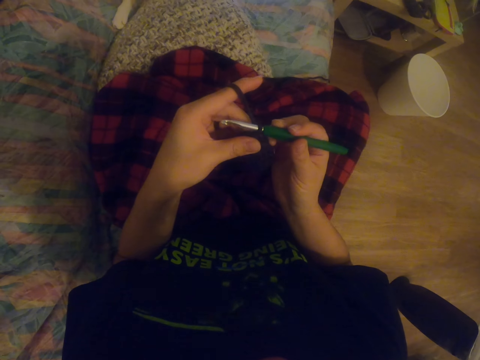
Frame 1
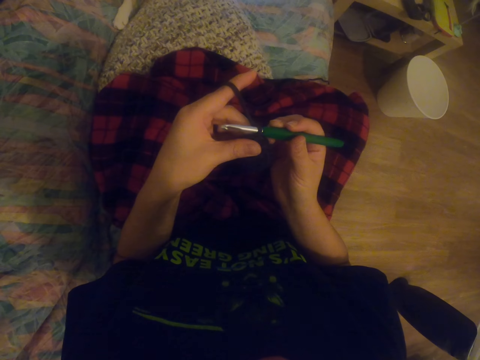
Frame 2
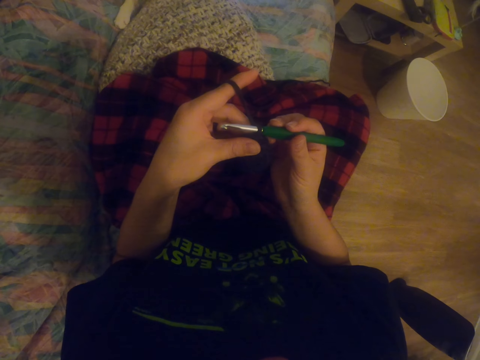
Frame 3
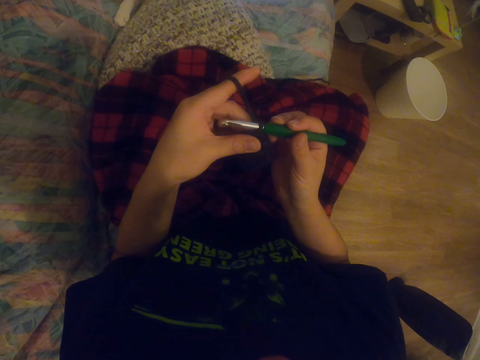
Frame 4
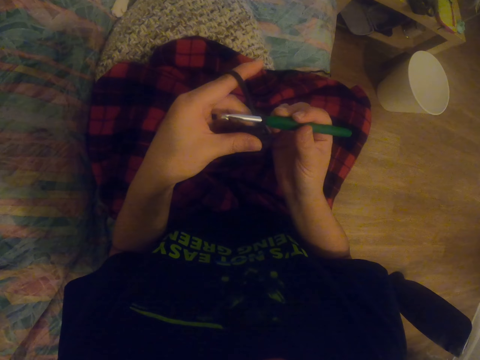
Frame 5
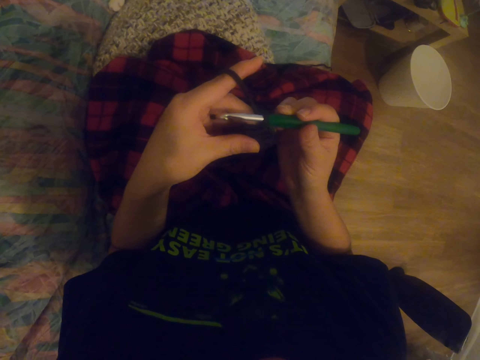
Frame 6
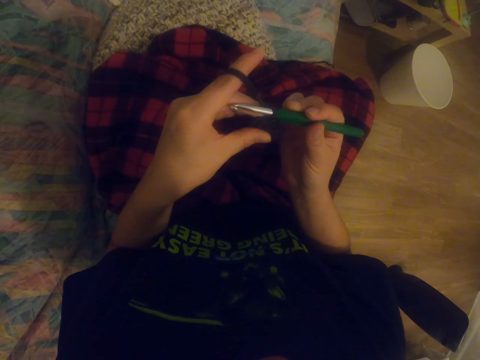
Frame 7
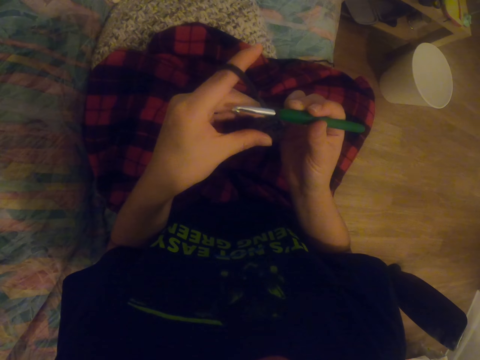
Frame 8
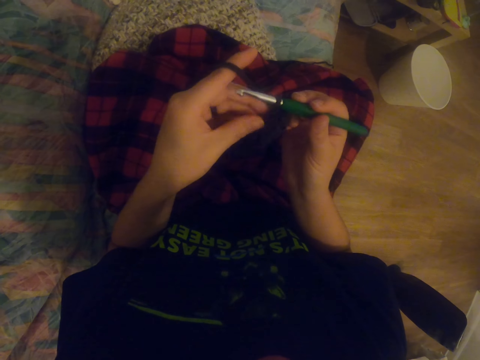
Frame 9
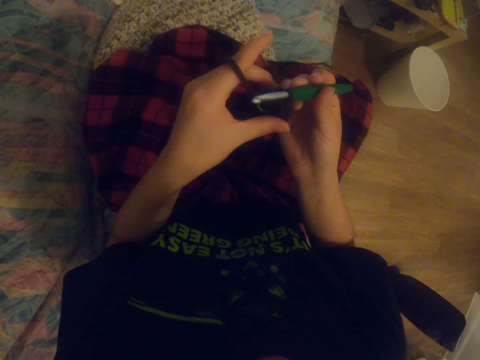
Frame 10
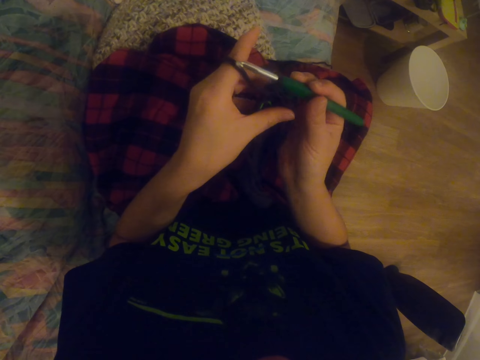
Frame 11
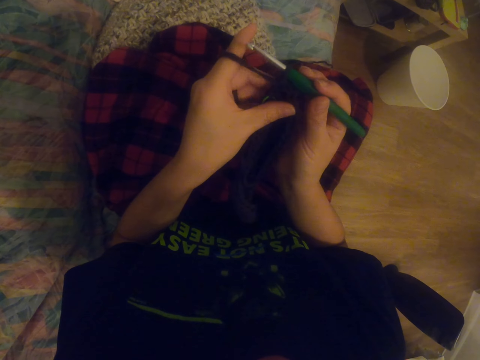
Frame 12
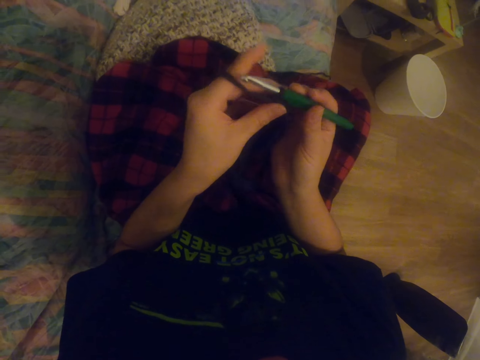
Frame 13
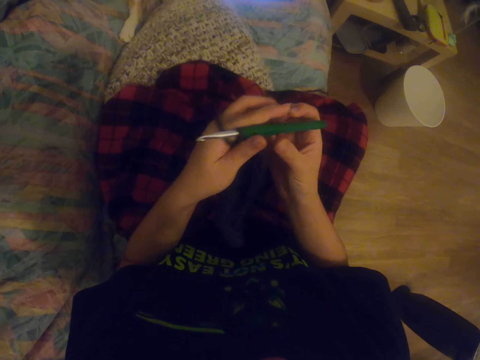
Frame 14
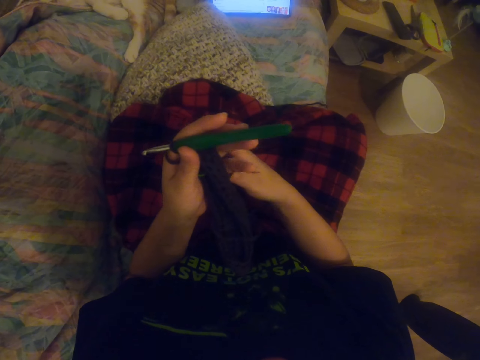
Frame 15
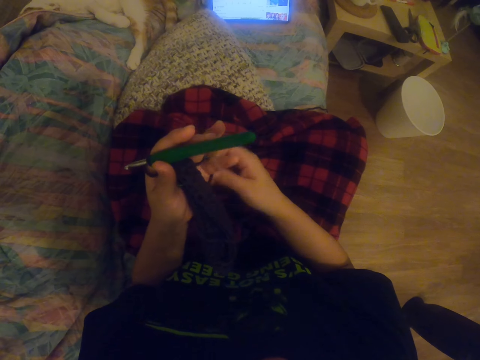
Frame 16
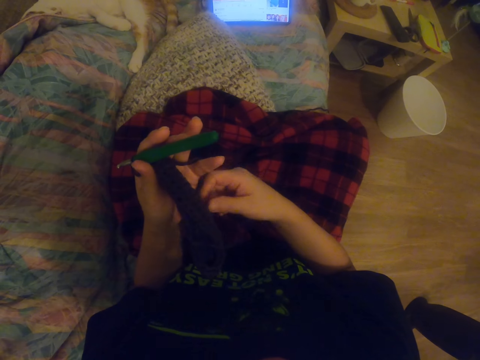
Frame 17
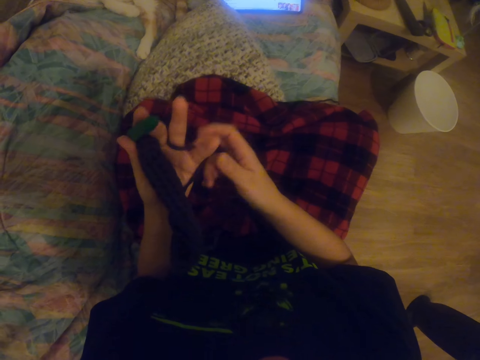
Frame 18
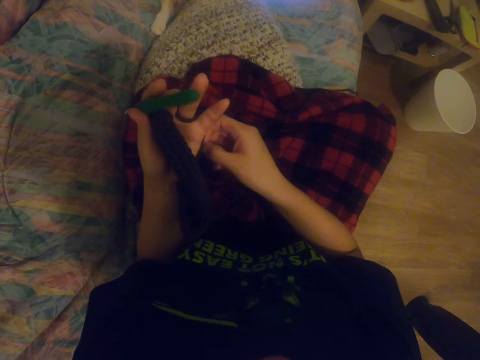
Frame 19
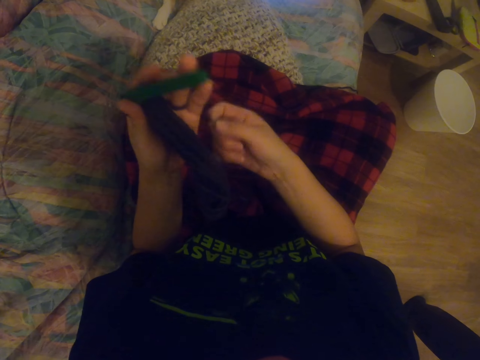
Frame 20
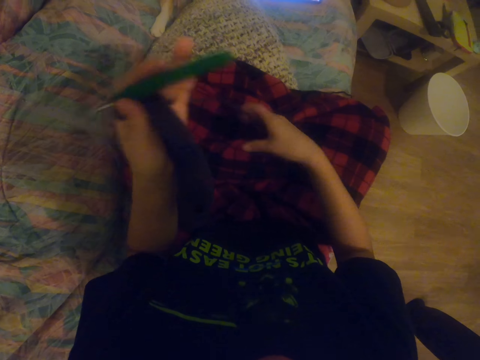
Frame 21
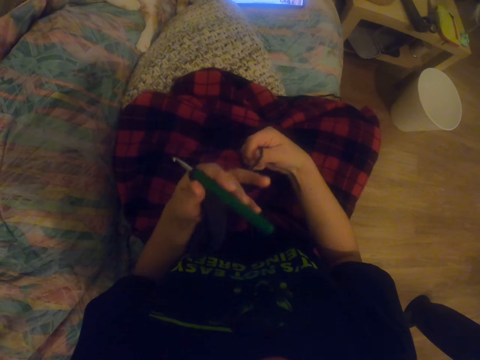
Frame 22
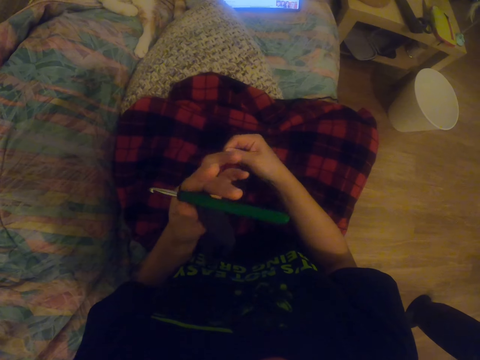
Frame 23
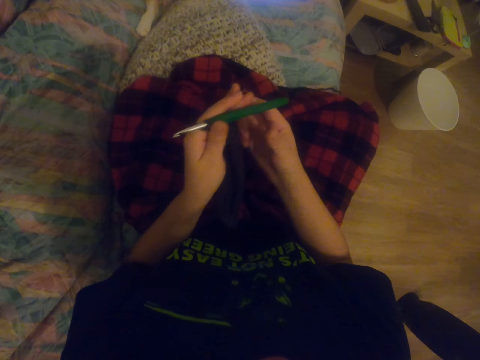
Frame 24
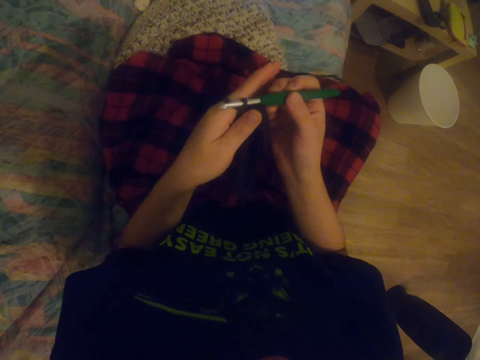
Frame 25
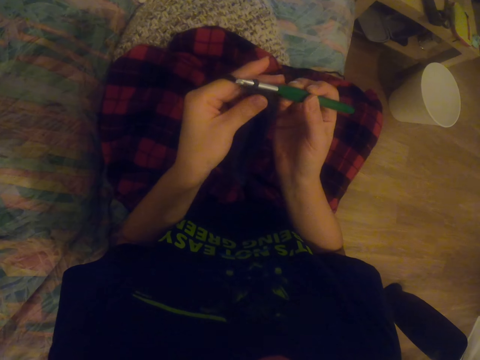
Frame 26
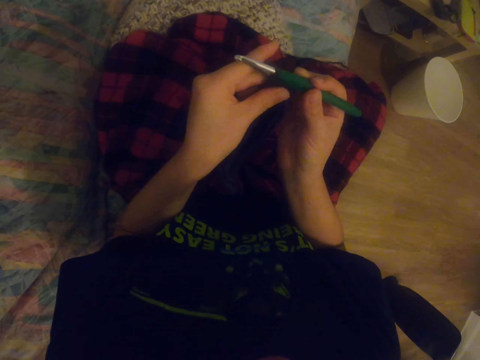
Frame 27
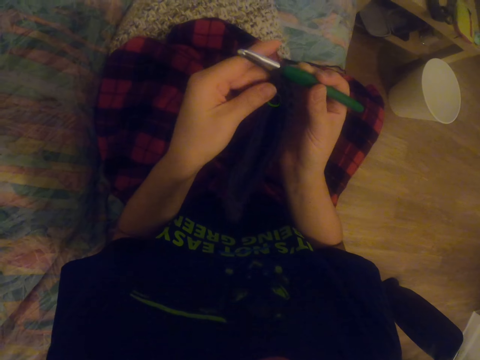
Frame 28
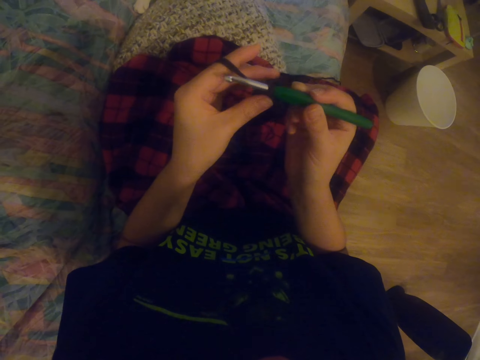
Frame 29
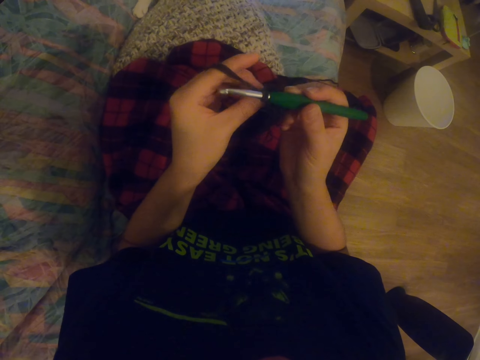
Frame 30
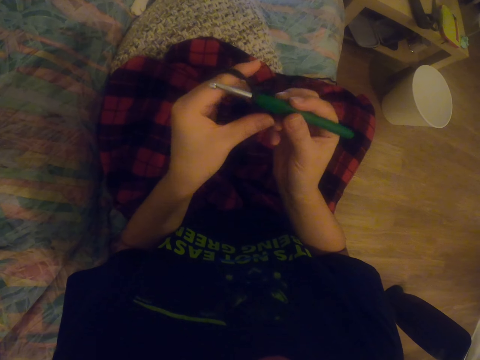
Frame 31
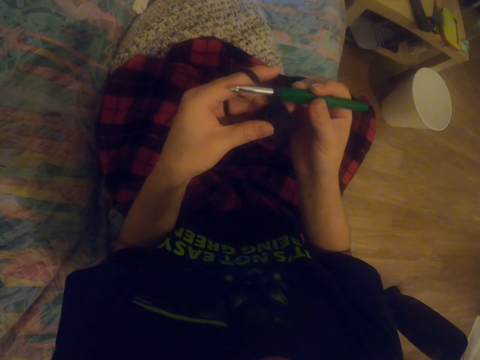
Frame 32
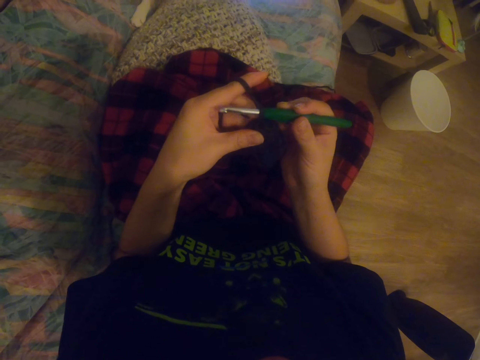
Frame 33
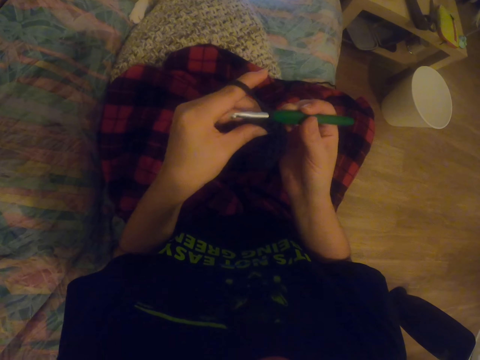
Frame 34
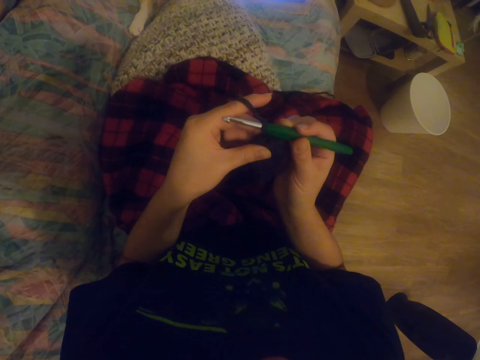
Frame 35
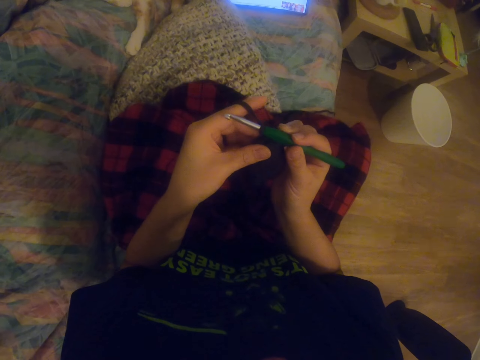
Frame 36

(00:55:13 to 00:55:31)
The camera wearer looks at the tablet. They roll the yarn thread on their fingers. They take the thread with their right hand. They hold the crochet on their right hand. They look at the tablet.

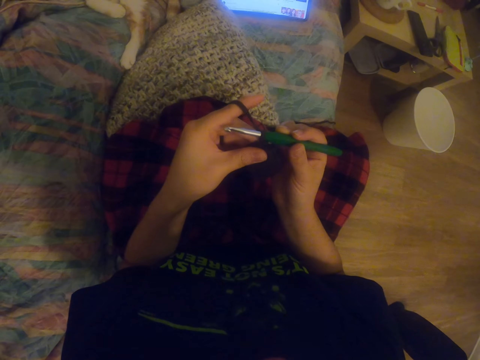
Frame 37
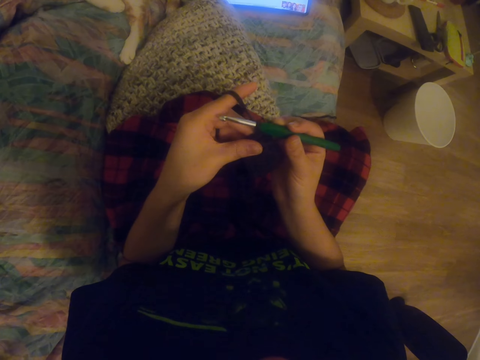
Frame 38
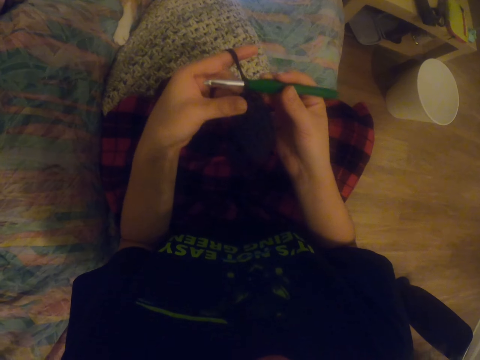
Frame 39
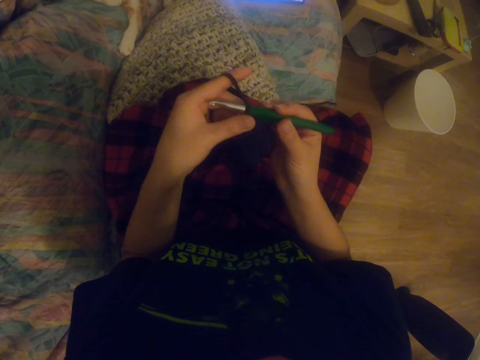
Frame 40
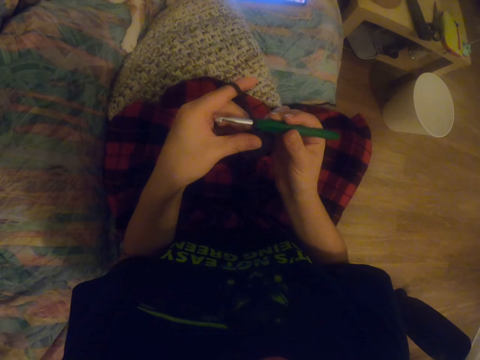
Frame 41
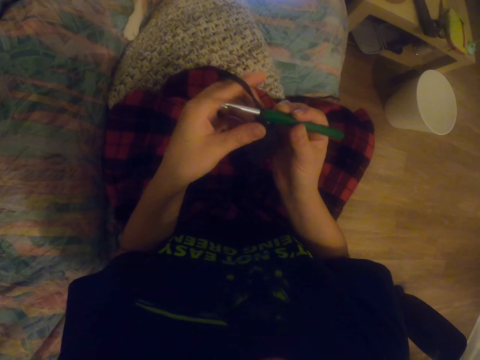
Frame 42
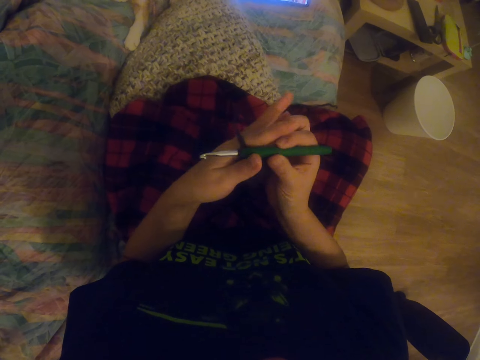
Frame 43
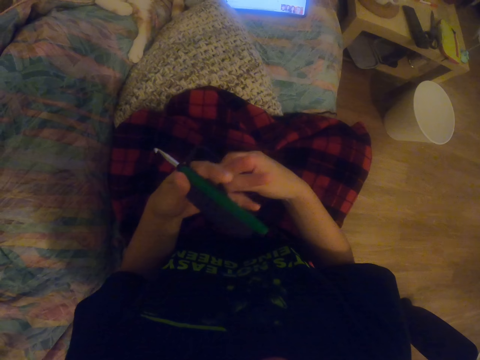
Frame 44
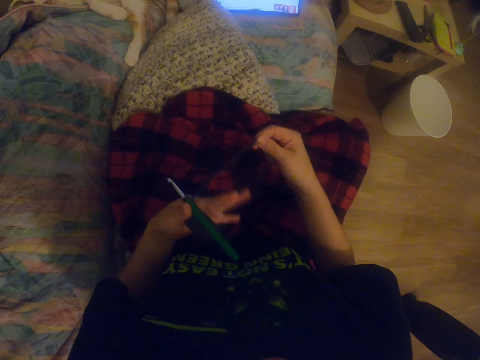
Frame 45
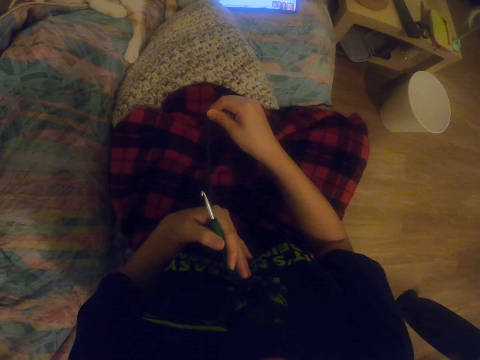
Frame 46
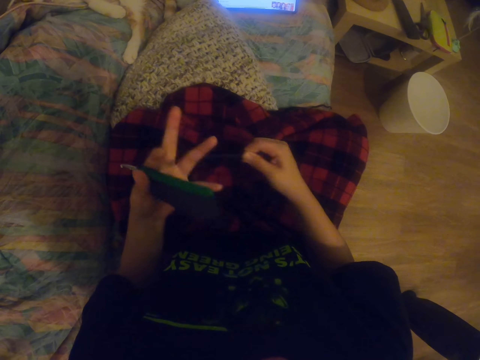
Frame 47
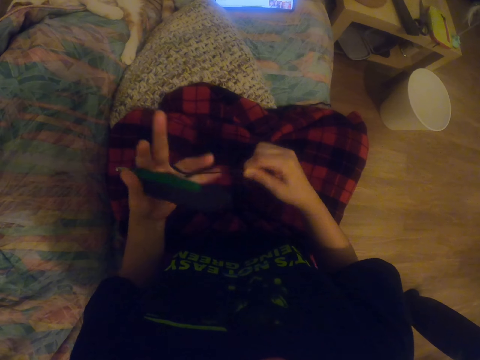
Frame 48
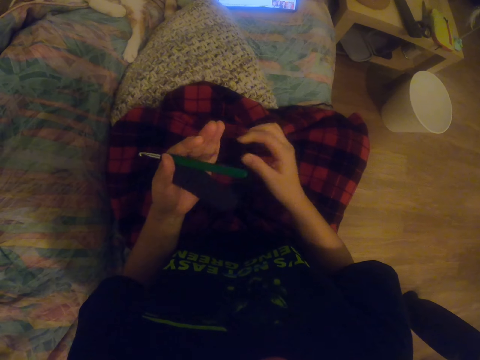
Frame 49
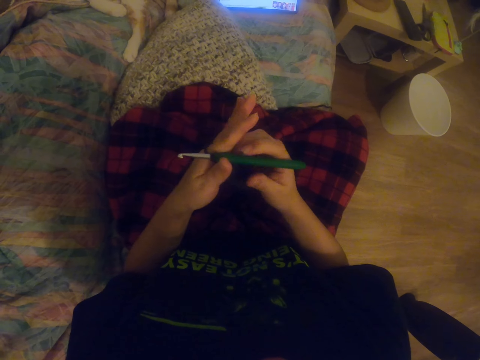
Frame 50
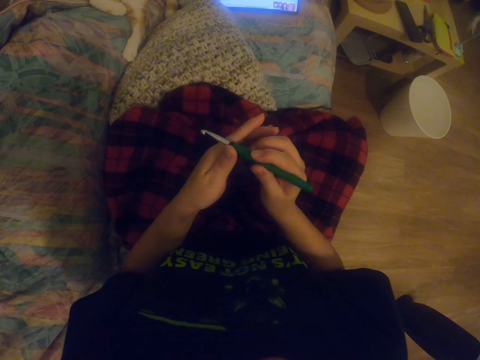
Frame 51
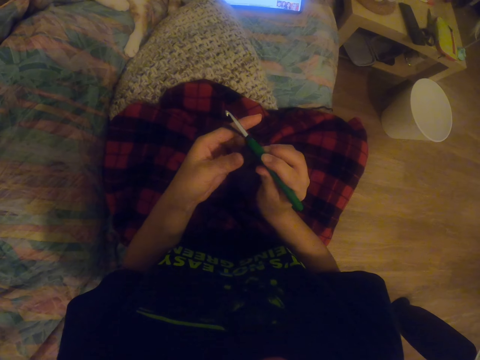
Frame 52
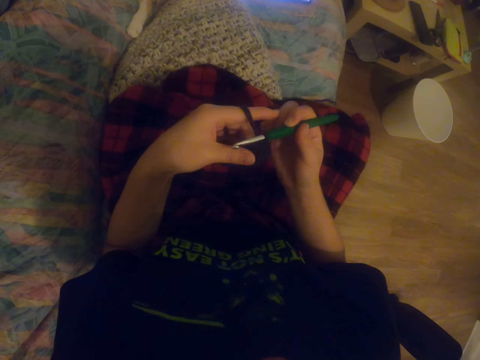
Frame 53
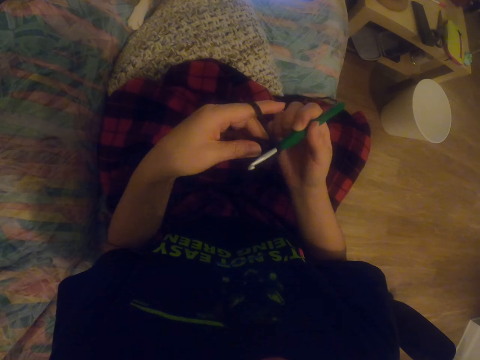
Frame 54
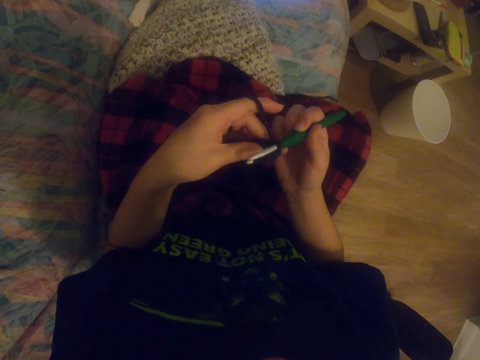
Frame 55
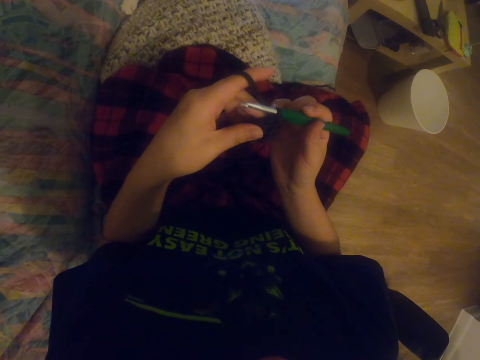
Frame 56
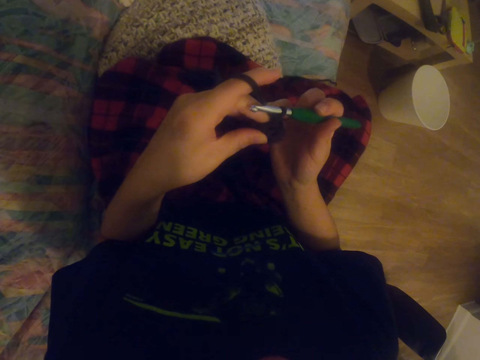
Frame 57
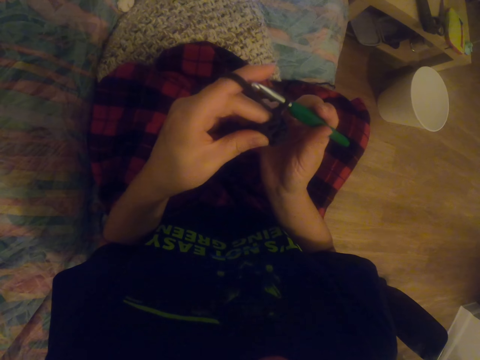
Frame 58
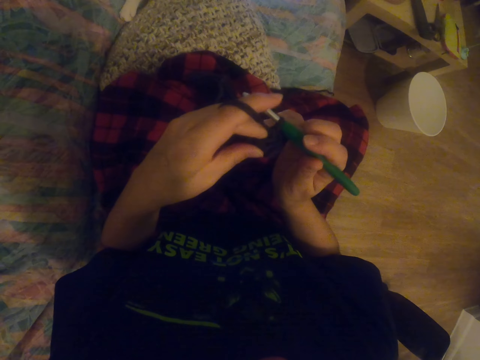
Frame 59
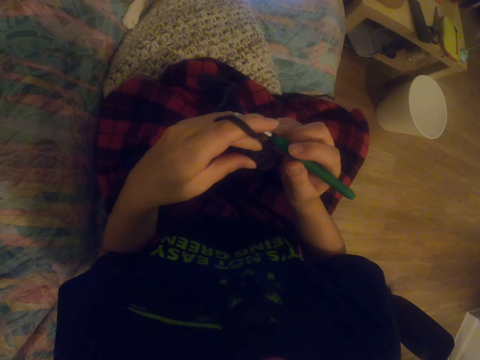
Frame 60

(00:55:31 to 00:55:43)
The camera wearer rolls the yarn thread on his fingers. They take the thread with her right hand. They hold the crochet on her right hand. They look at the tablet.
